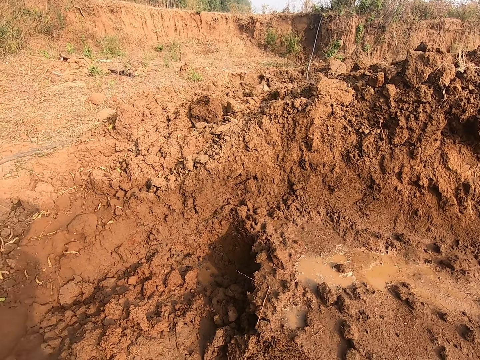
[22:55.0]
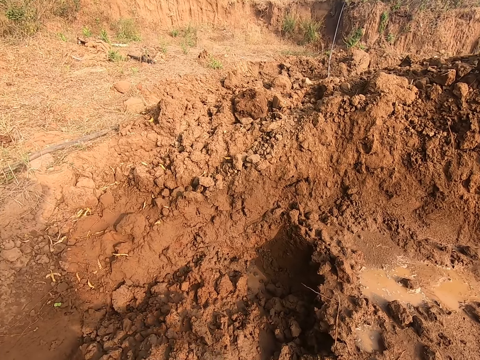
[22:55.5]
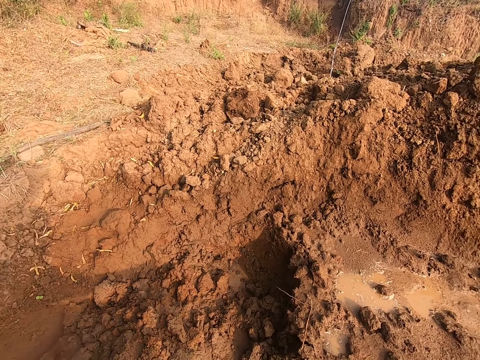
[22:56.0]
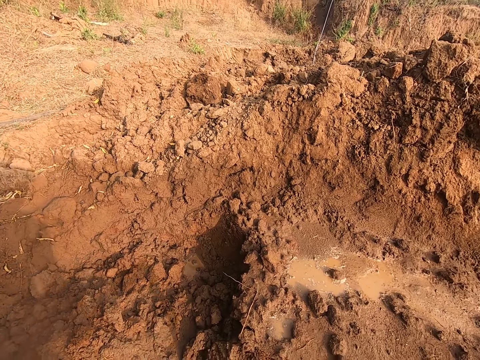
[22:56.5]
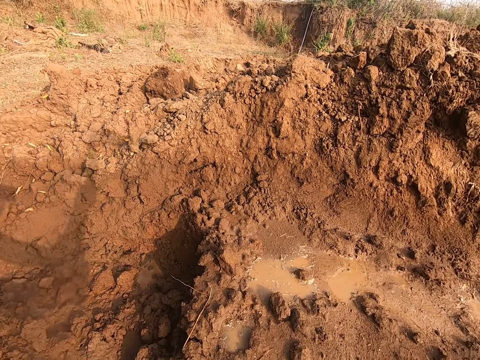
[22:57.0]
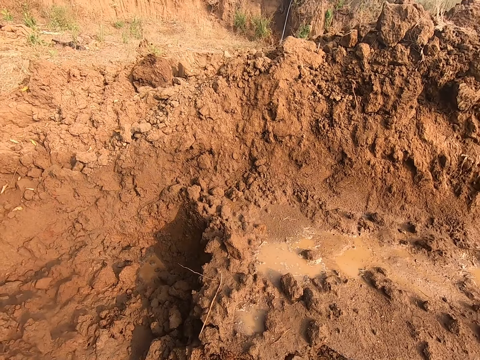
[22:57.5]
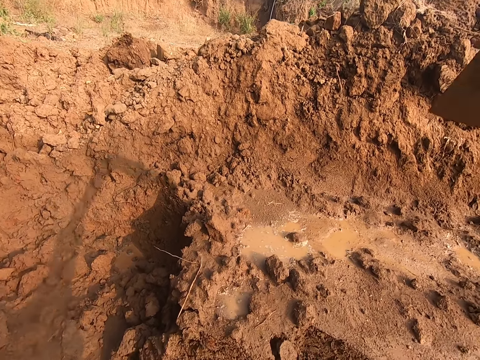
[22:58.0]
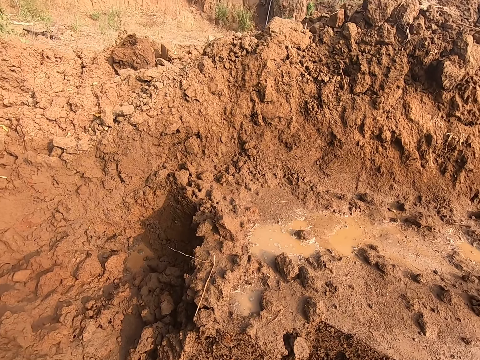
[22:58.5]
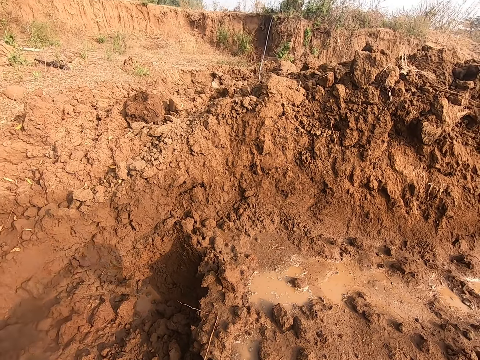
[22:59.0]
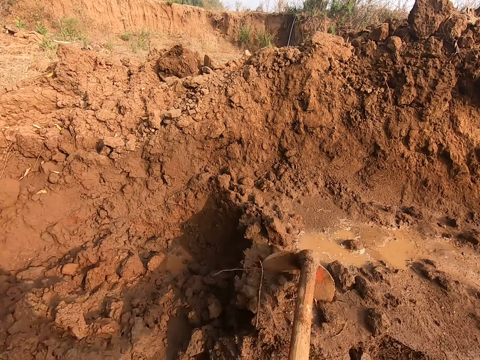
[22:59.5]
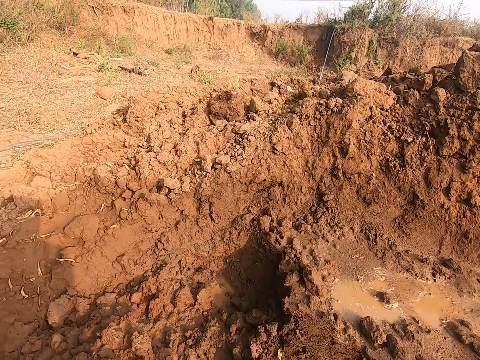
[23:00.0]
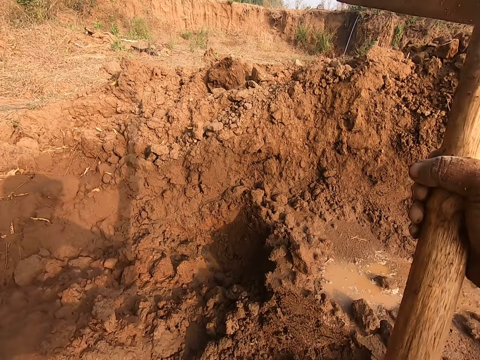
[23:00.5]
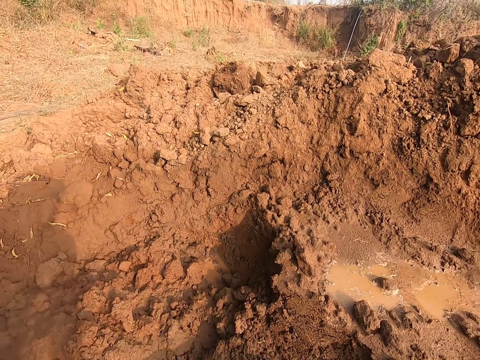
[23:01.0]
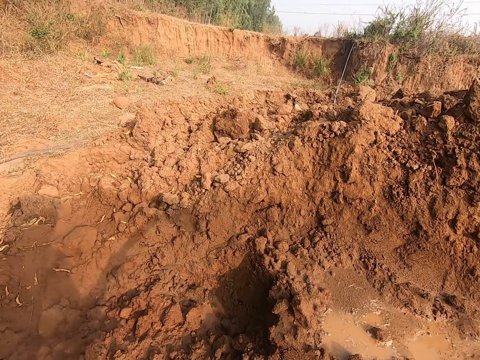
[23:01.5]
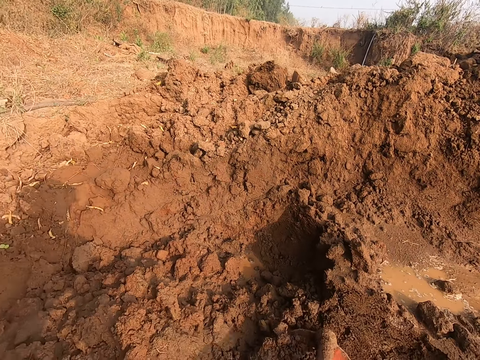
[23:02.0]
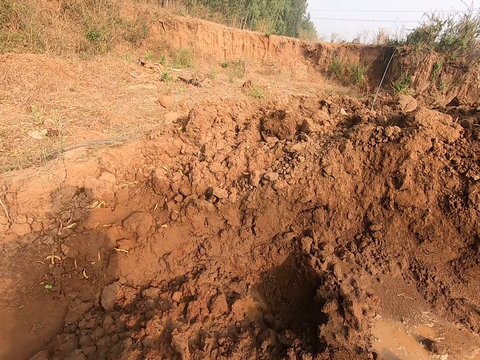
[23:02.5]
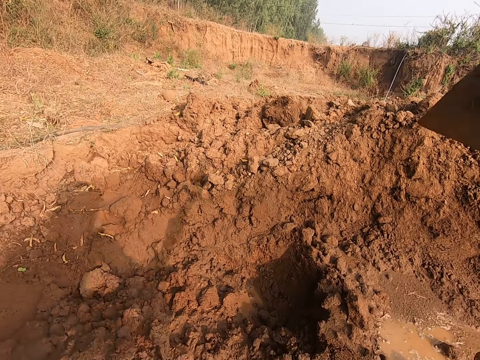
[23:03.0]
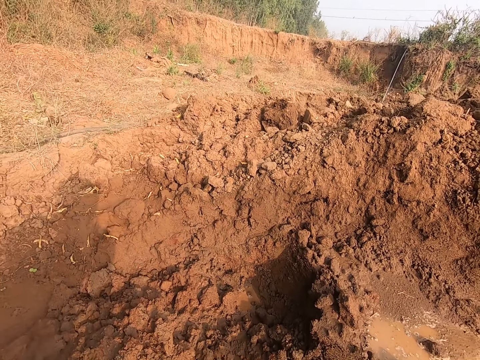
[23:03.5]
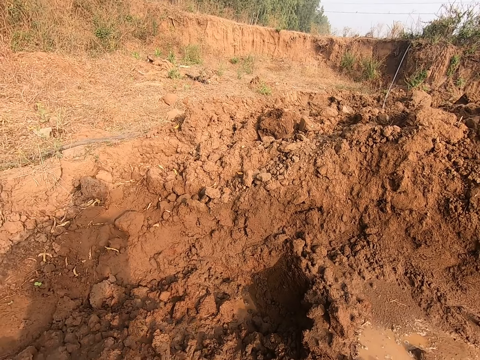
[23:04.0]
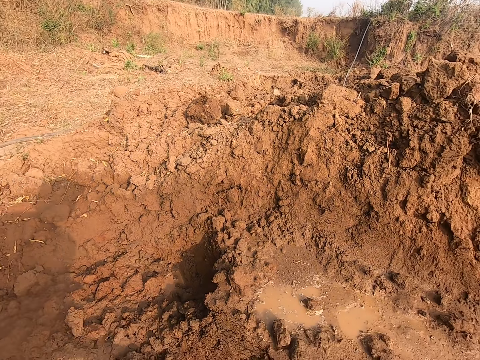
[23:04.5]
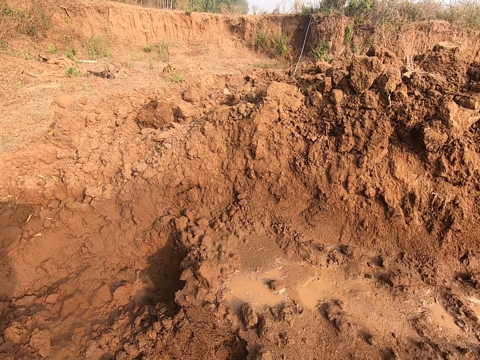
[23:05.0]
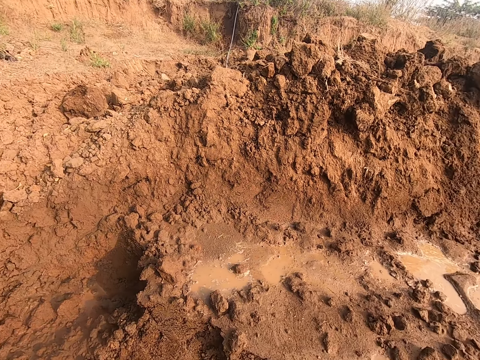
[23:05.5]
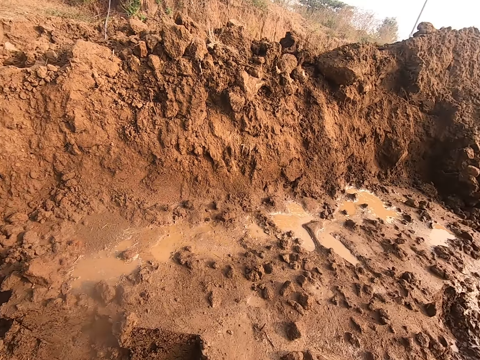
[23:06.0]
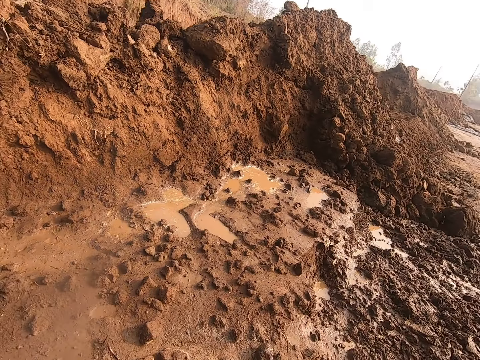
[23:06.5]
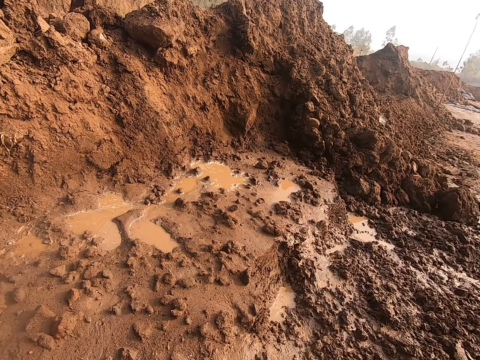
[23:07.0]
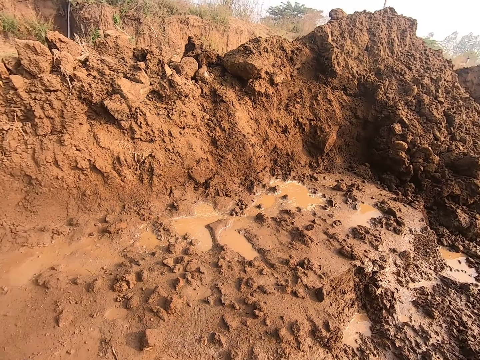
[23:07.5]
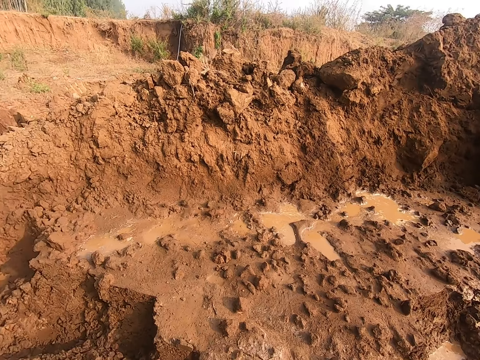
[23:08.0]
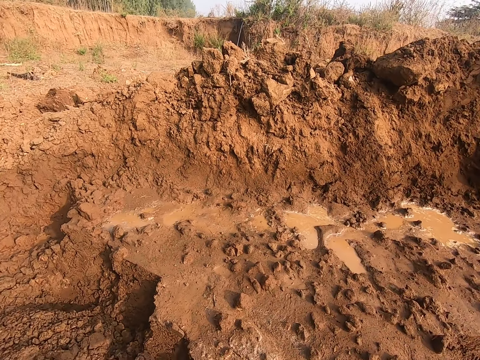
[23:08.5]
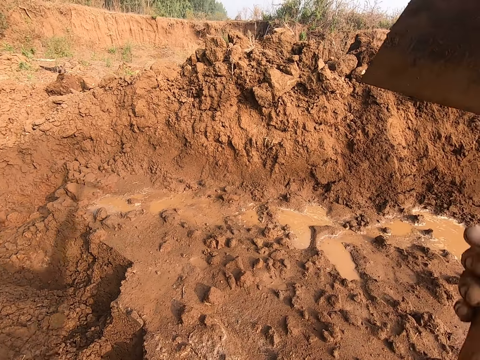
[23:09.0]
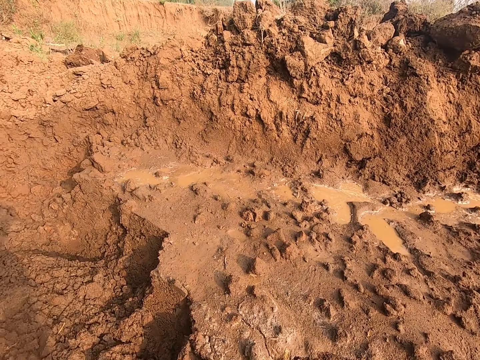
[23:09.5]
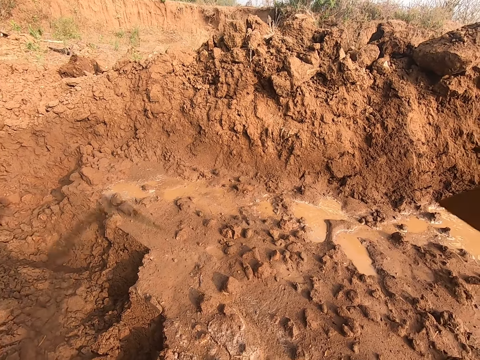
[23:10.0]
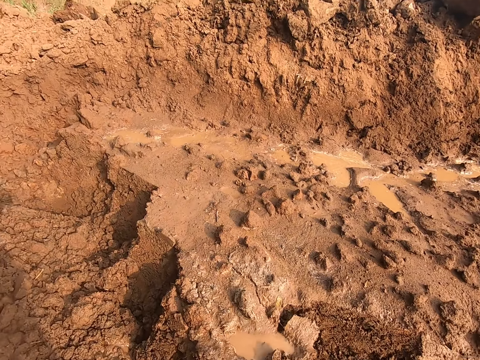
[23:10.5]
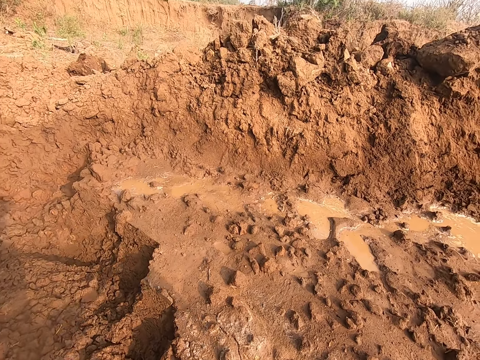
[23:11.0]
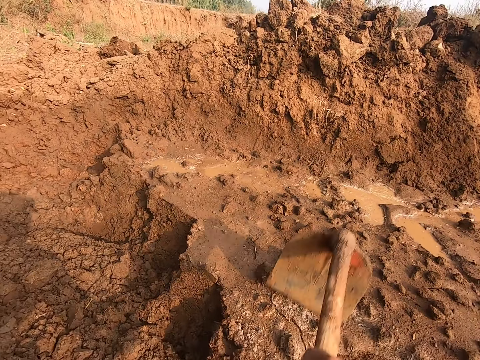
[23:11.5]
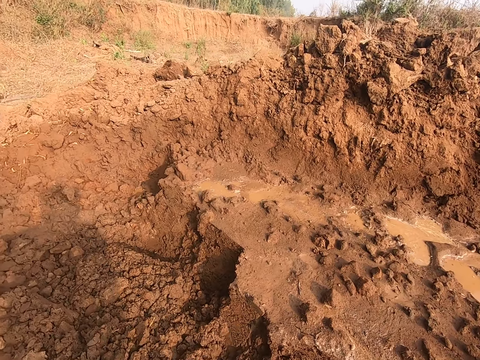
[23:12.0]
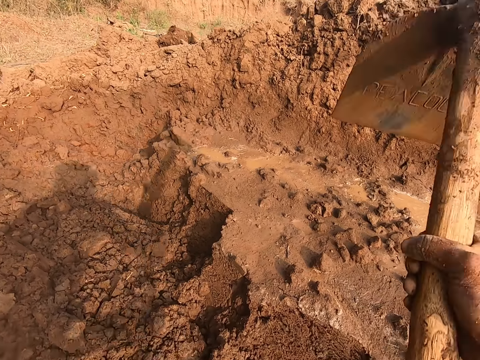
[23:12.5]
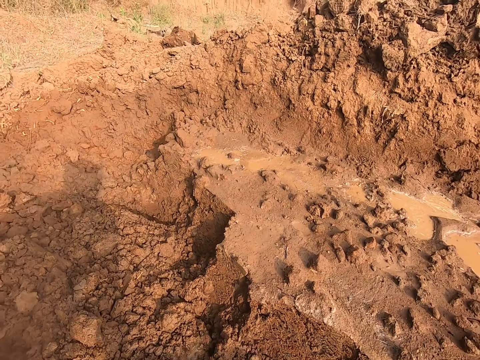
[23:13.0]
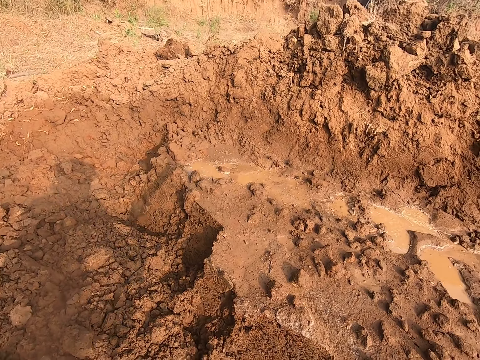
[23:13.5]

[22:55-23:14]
The camera wearer looks at the mud. They dig the mud with the hoe. They look around the compound. They dig the mud with the hoe.

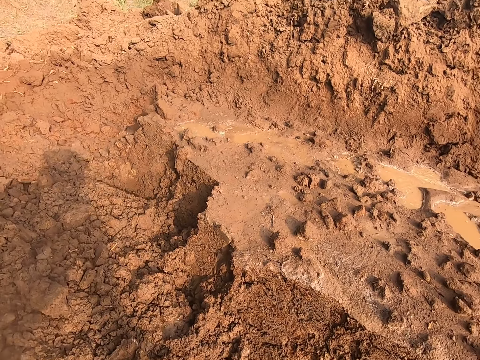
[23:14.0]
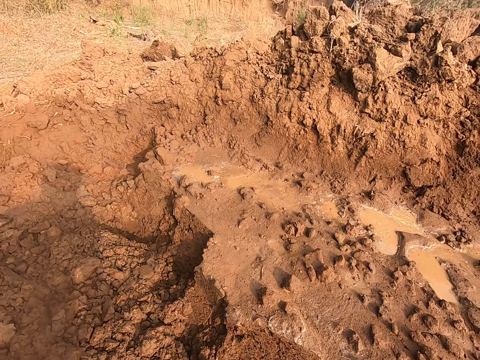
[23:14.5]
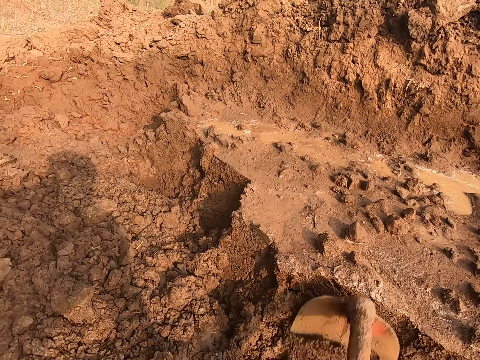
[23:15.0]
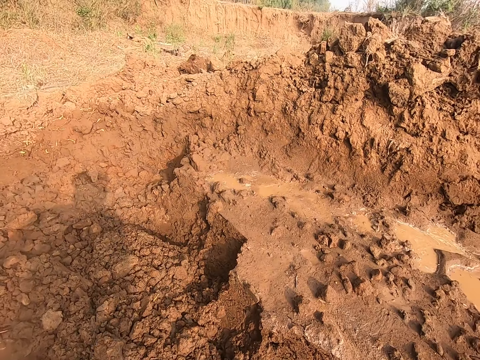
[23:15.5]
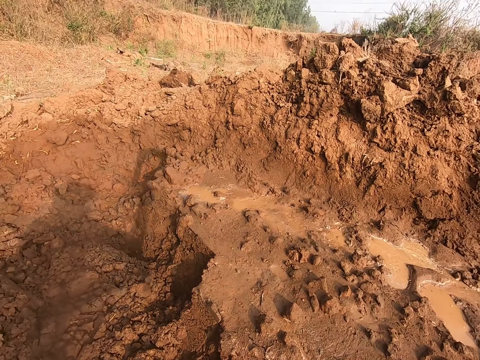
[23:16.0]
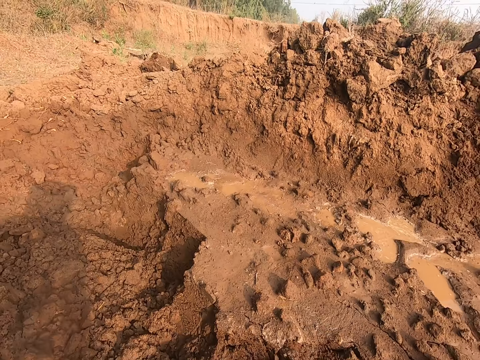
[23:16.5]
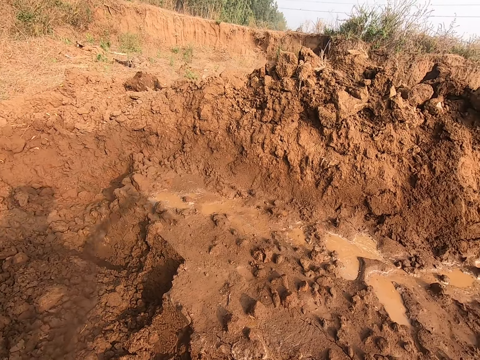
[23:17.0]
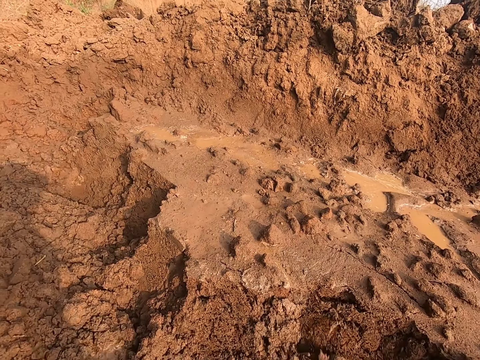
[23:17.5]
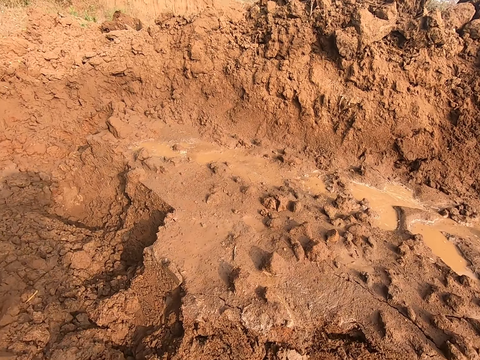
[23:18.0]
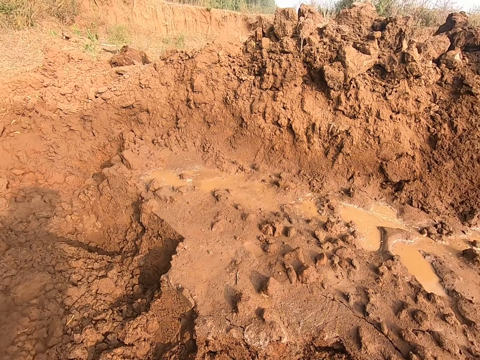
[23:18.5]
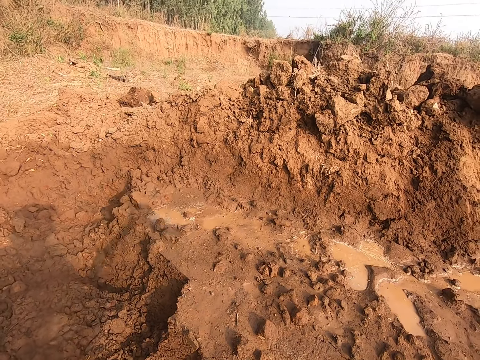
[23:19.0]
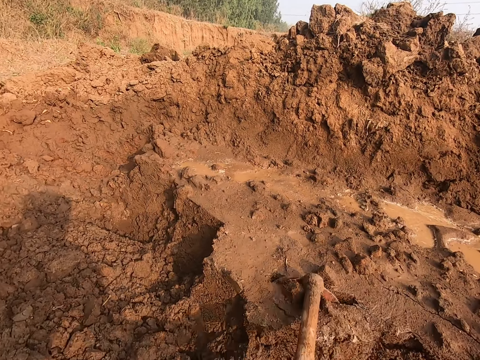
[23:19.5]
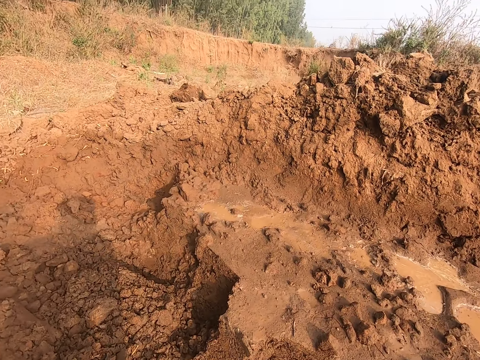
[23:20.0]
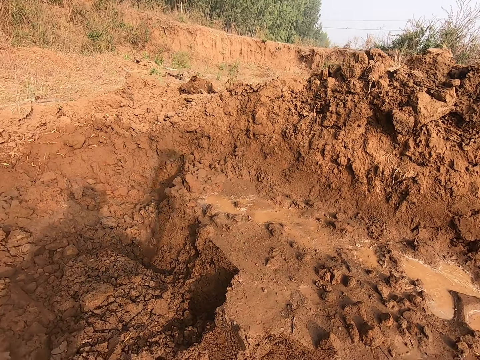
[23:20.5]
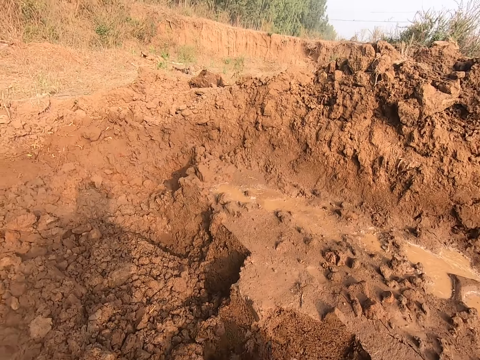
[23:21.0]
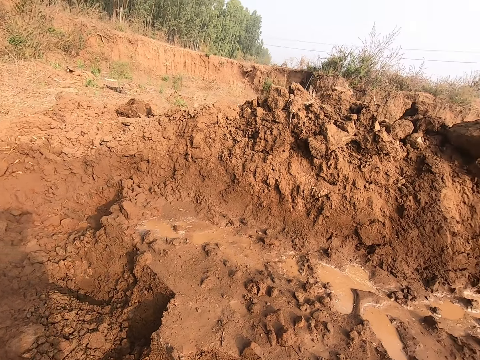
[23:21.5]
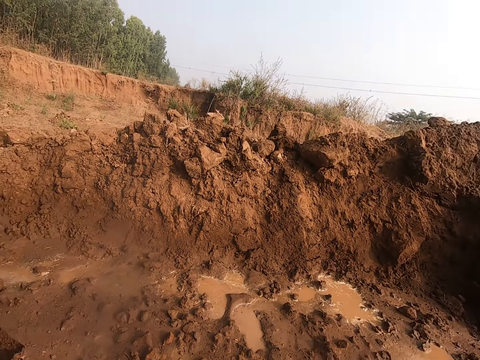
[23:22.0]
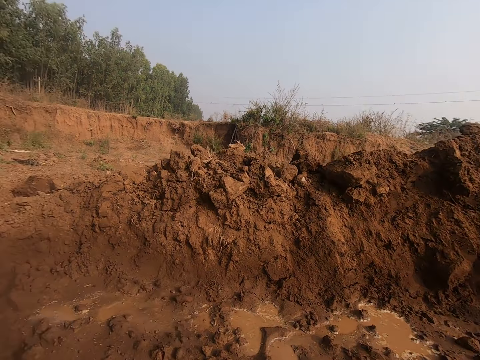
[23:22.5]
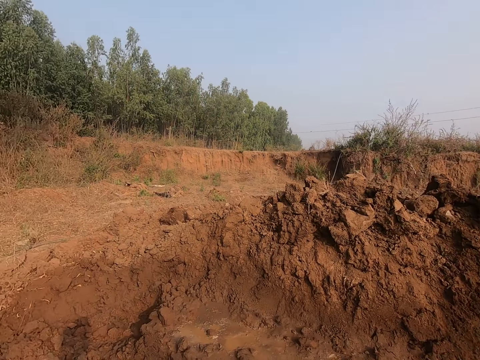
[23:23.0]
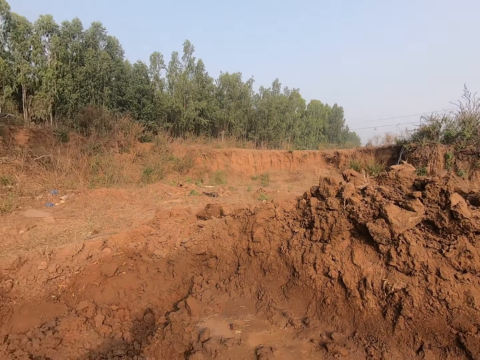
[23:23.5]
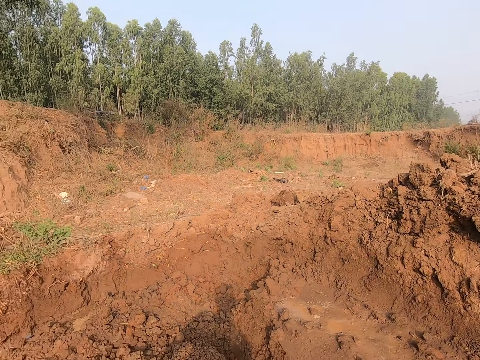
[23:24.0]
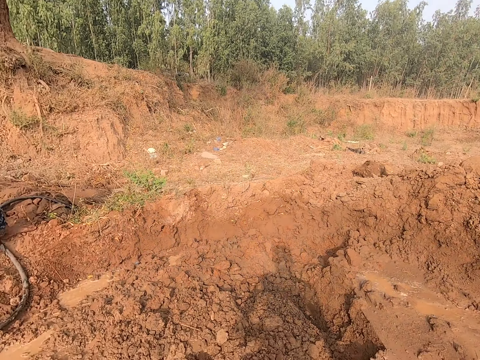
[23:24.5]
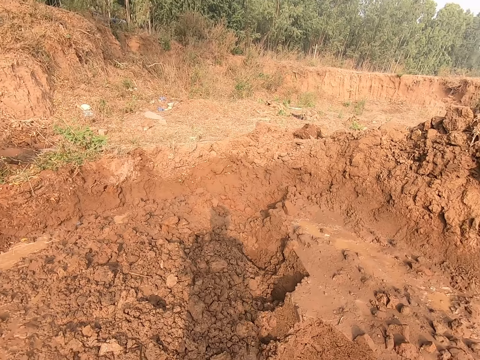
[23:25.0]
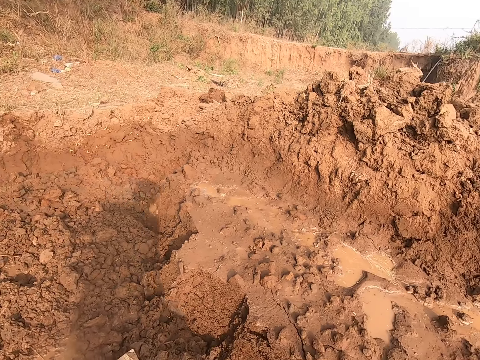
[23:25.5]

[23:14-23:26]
The camera wearer looks around the compound.
